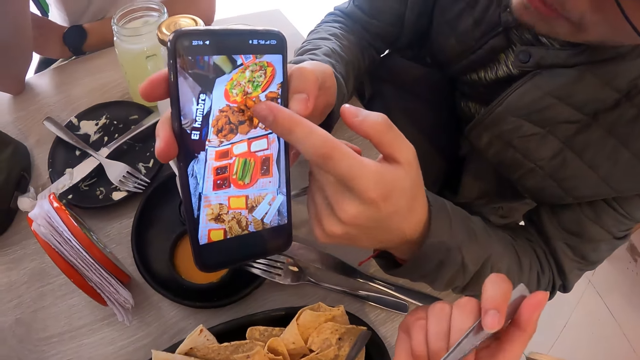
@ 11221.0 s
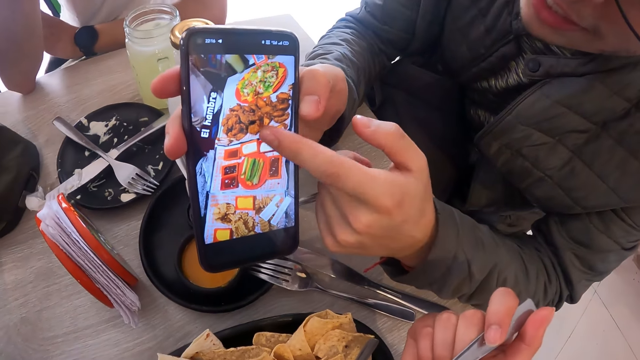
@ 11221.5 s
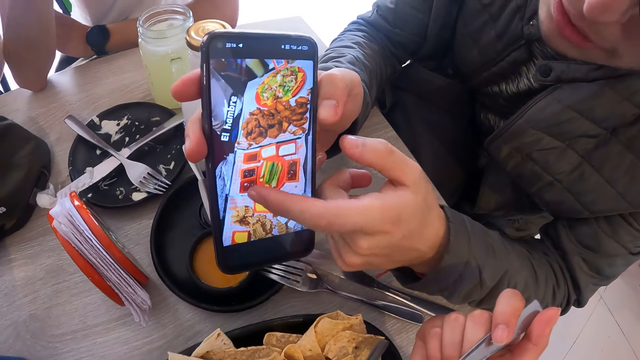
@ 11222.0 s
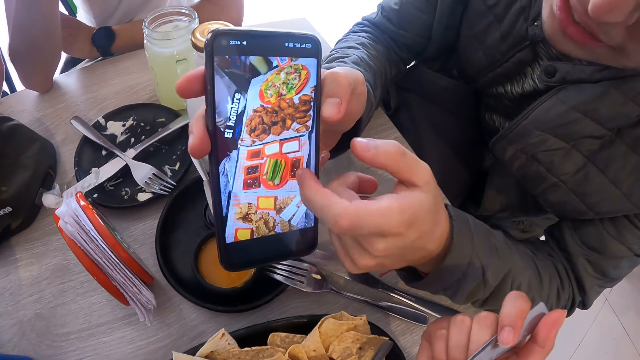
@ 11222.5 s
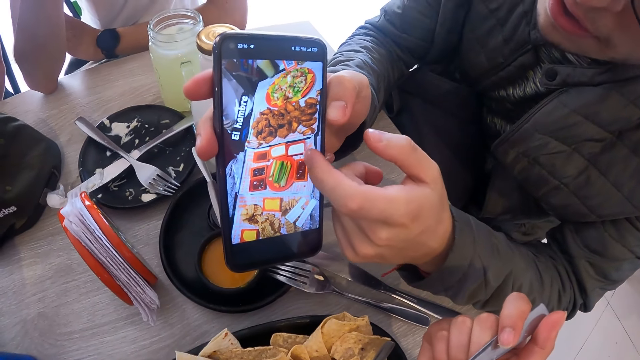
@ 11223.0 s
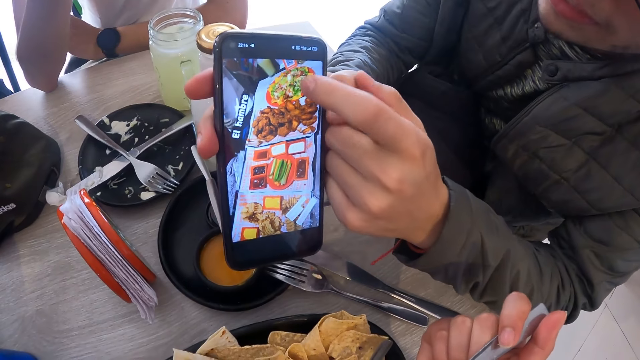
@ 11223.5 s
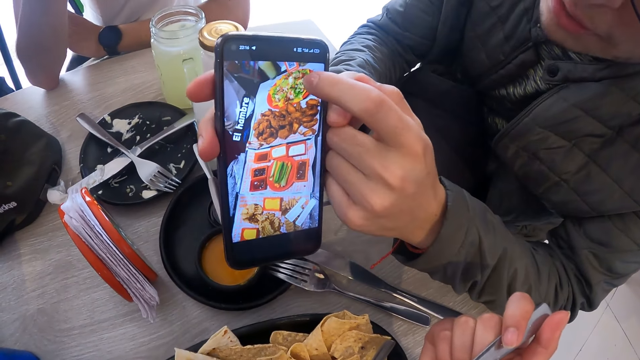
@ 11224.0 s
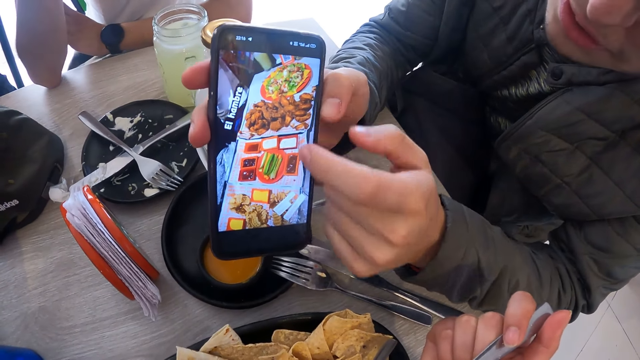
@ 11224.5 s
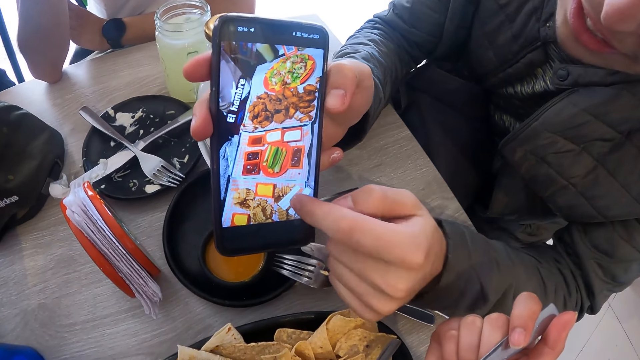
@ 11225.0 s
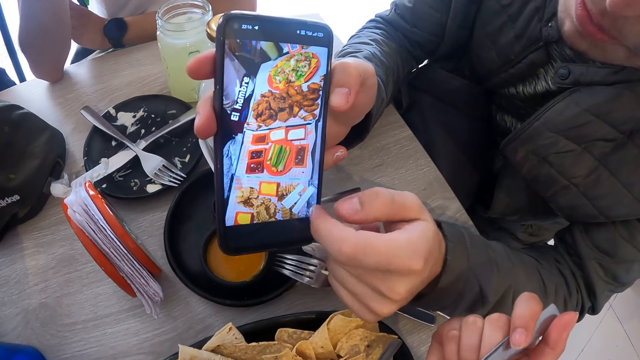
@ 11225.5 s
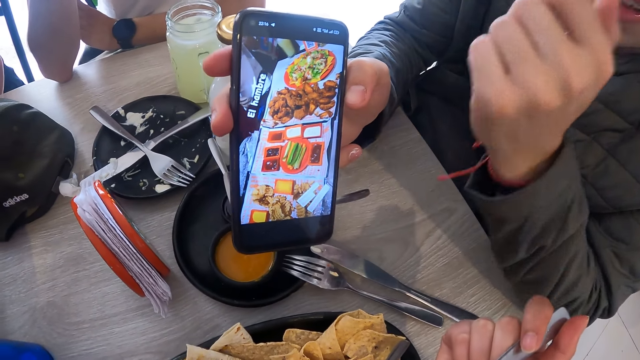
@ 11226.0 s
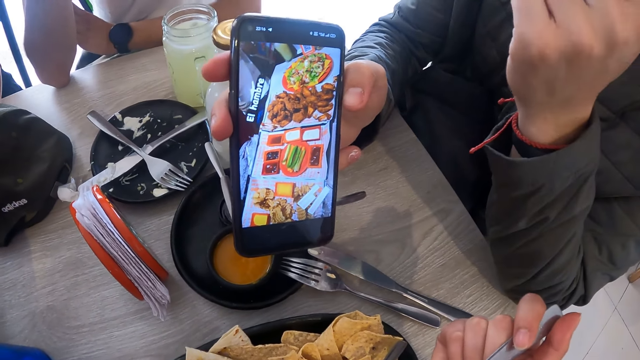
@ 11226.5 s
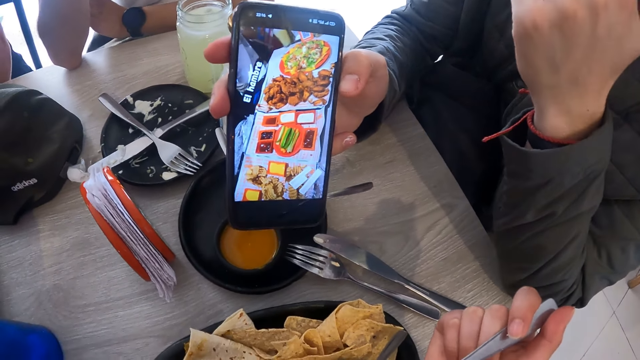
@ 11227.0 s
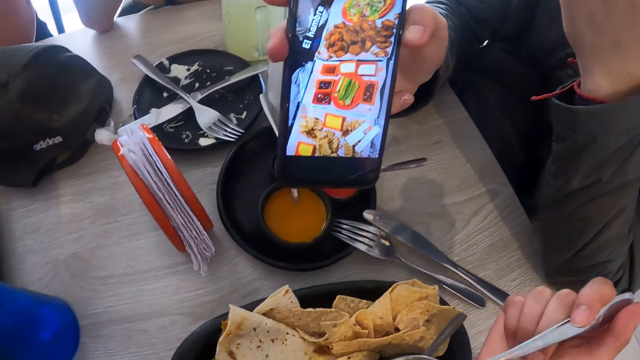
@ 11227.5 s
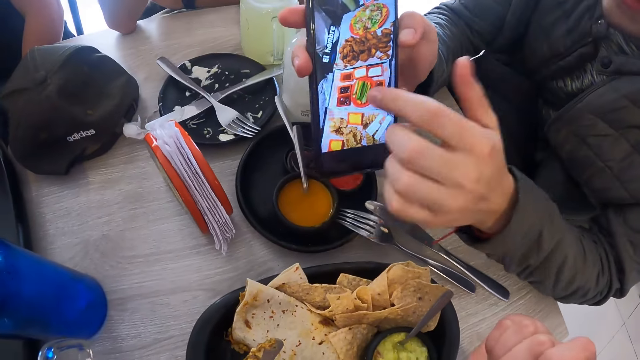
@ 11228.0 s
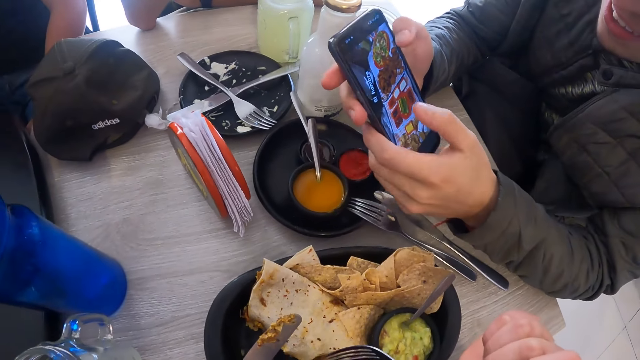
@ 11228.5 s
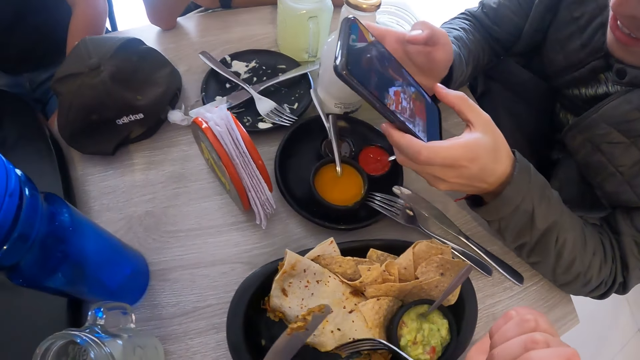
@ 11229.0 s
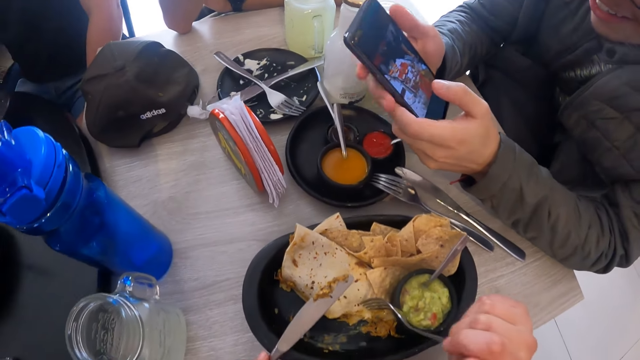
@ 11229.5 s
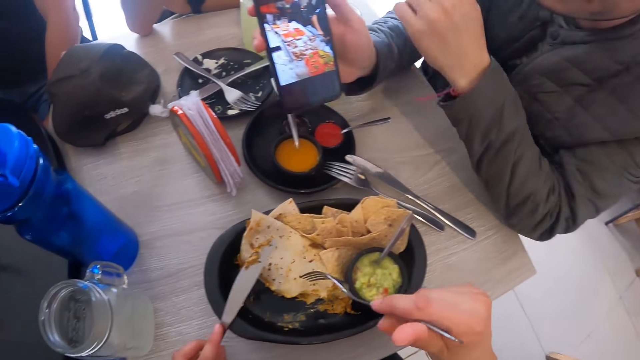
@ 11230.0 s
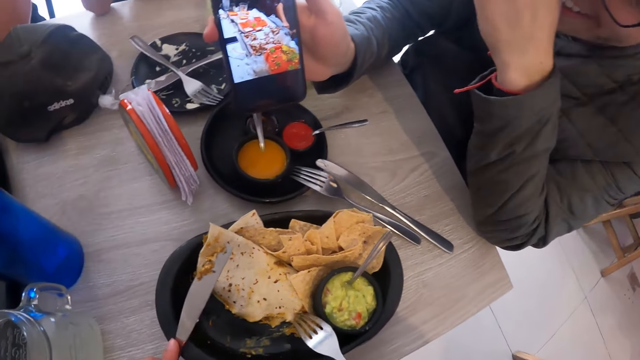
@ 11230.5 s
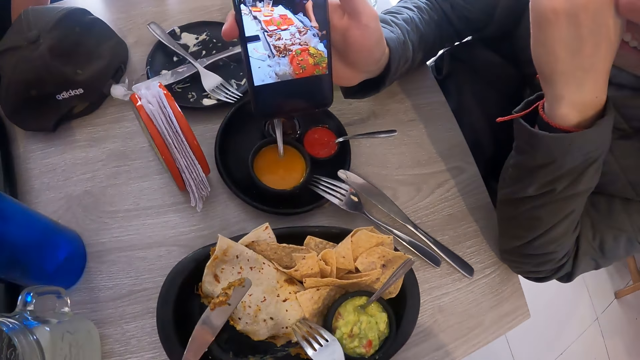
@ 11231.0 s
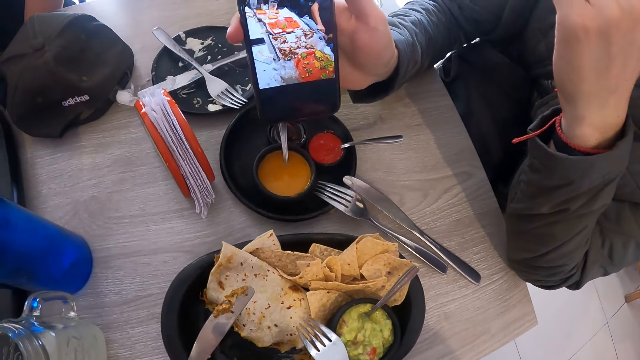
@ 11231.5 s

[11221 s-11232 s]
The camera wearer stares at a phone.

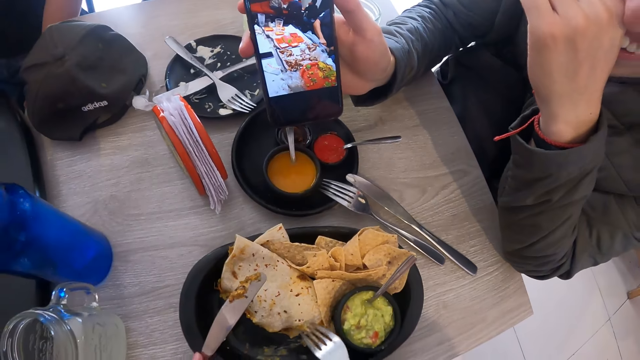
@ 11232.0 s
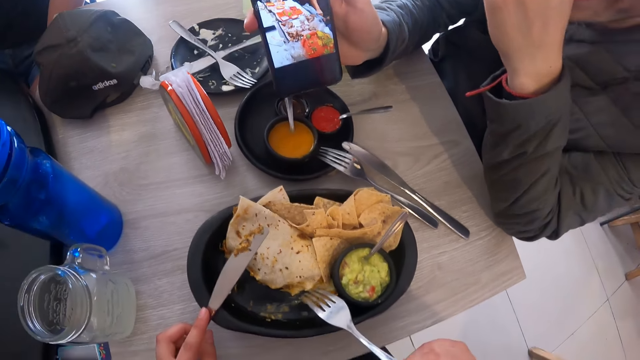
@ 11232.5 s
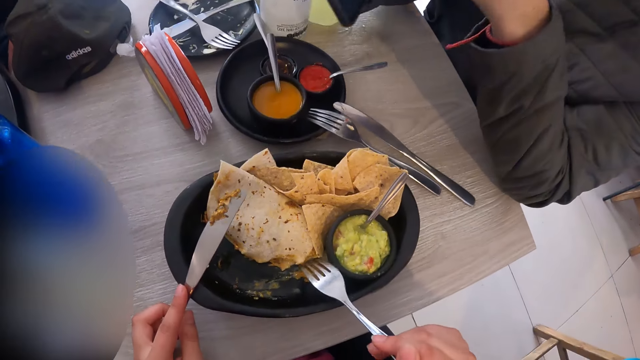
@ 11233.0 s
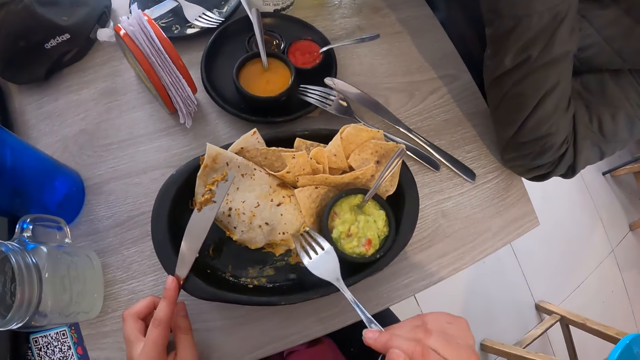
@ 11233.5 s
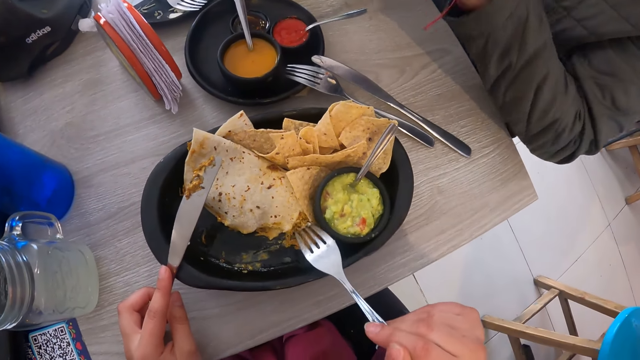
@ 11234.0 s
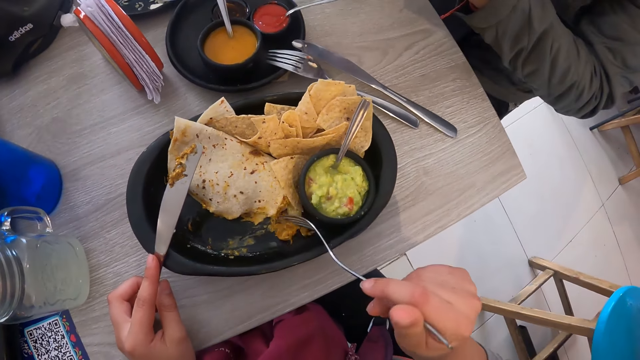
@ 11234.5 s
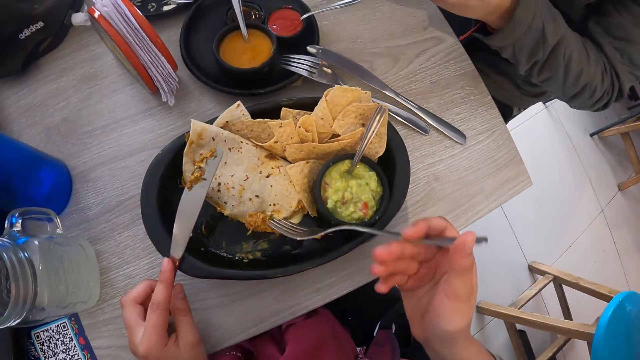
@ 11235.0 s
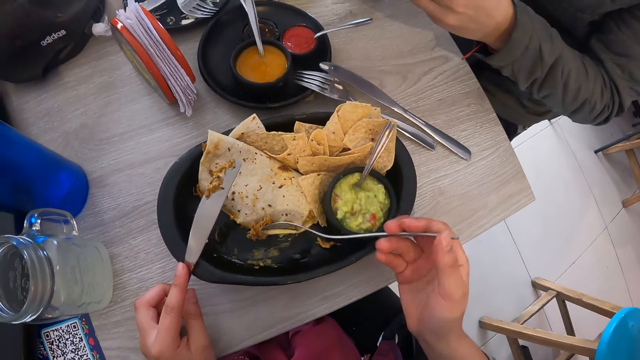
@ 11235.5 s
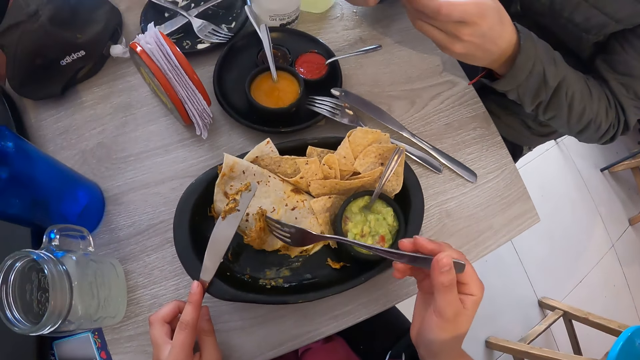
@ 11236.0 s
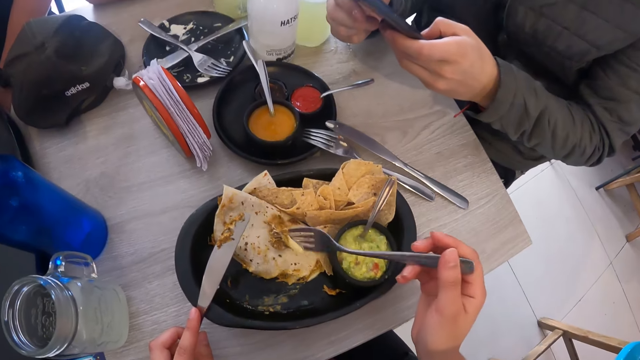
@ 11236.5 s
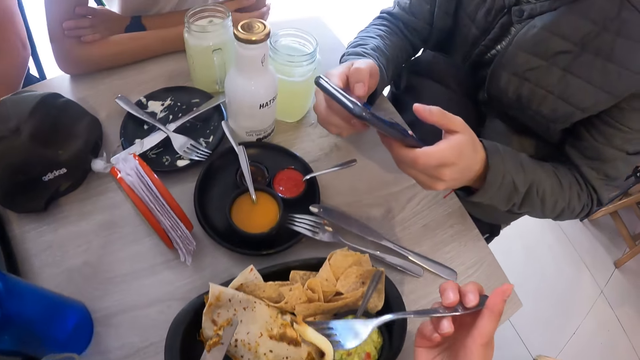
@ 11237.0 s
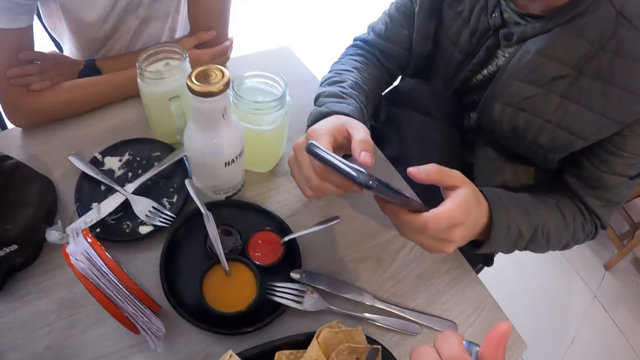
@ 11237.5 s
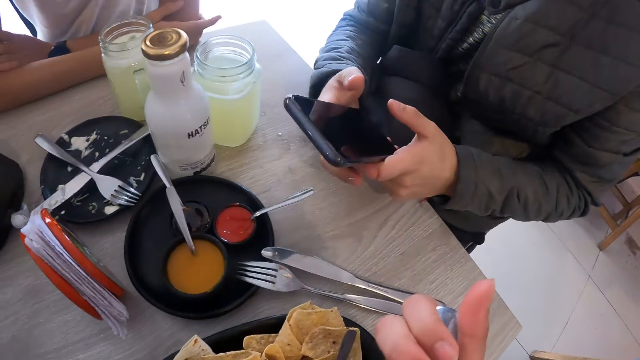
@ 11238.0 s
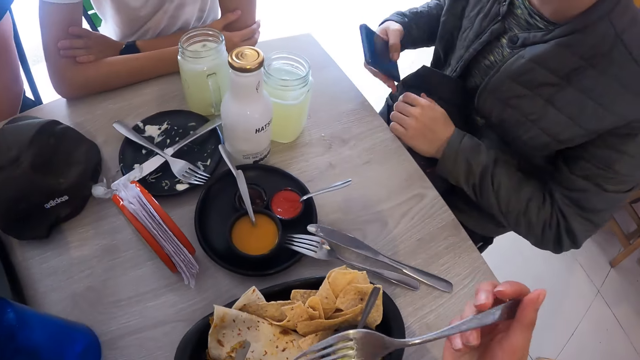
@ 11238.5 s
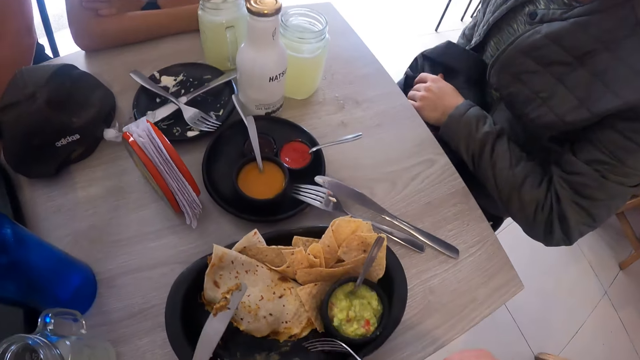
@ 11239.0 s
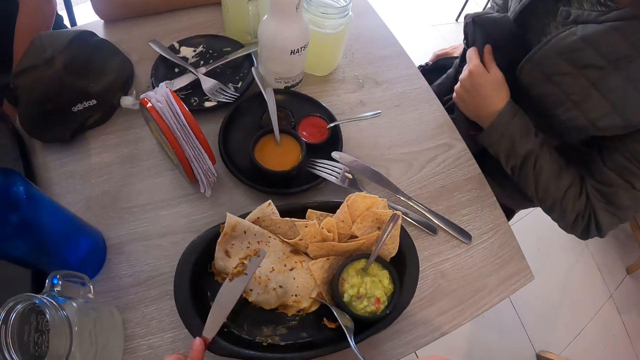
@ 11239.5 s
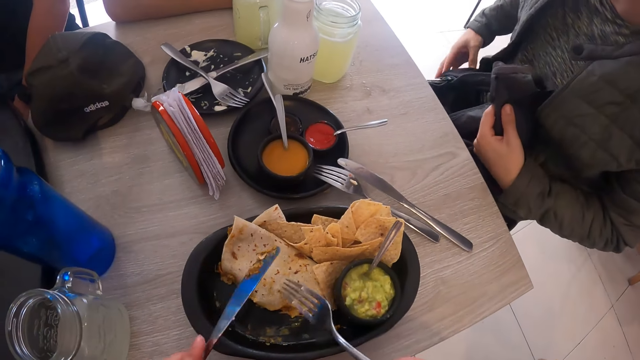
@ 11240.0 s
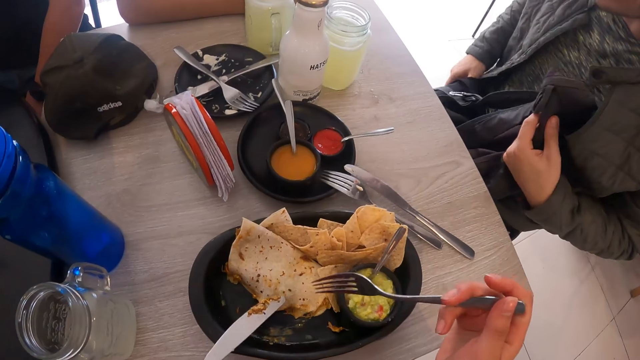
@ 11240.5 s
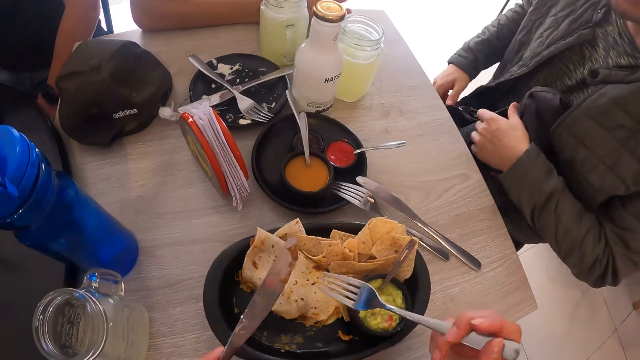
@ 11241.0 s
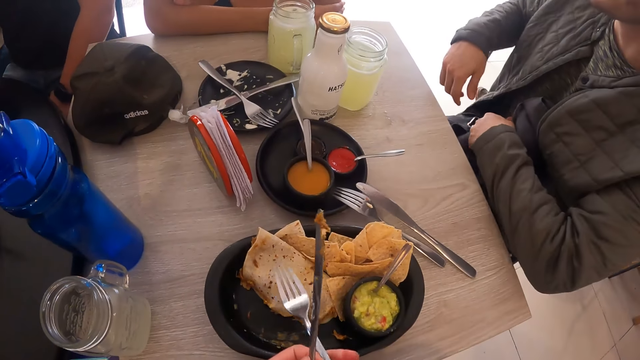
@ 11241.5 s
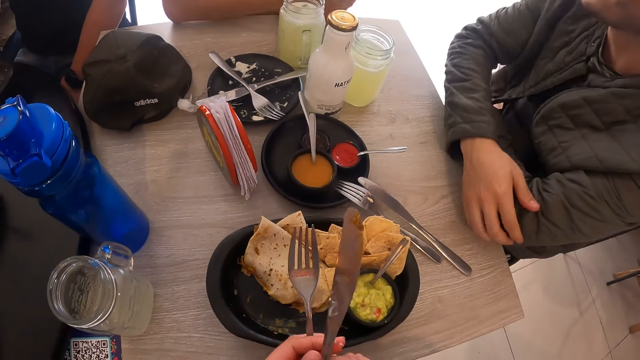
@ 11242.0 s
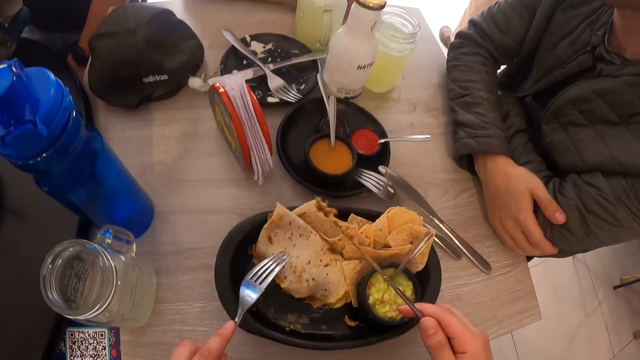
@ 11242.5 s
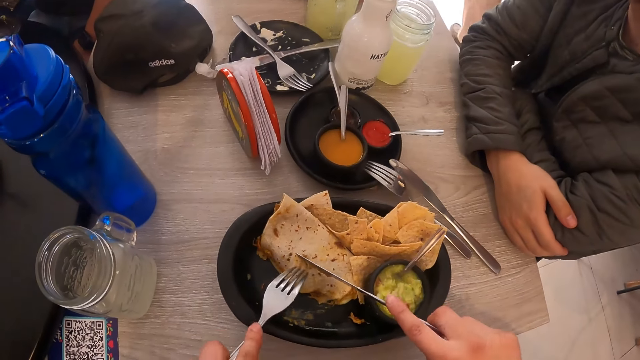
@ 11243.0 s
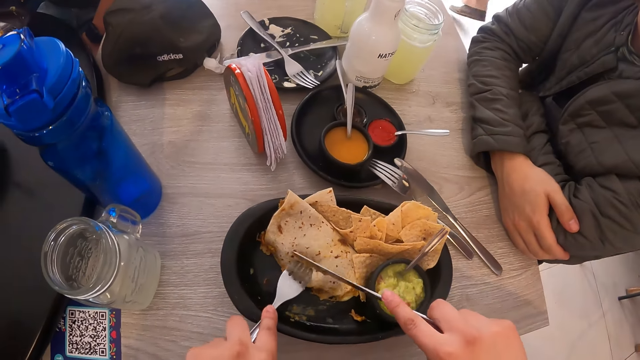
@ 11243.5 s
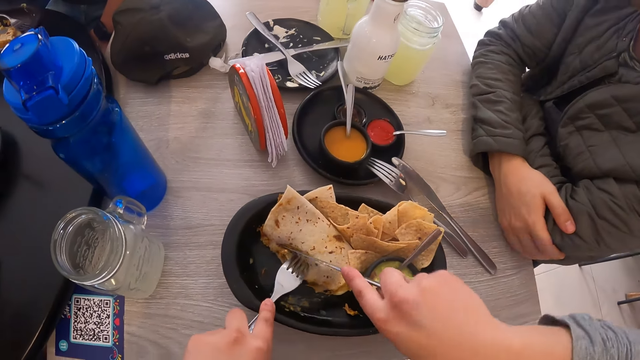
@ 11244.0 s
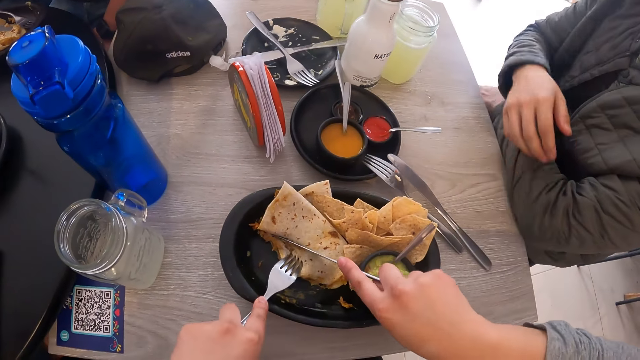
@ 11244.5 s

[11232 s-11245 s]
The camera wearer scoops a tortilla. They eat the tortilla. A man puts the mobile phone in the trouser pocket with his right hand. The camera wearer cuts the tortilla.
